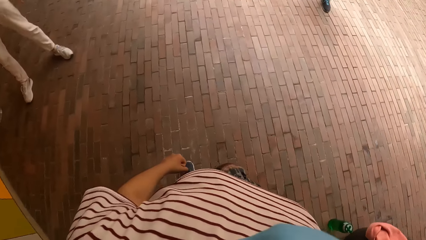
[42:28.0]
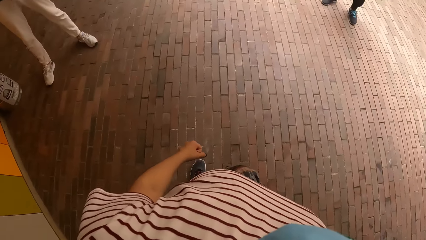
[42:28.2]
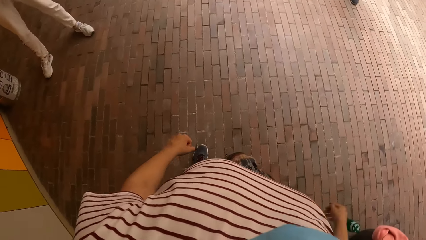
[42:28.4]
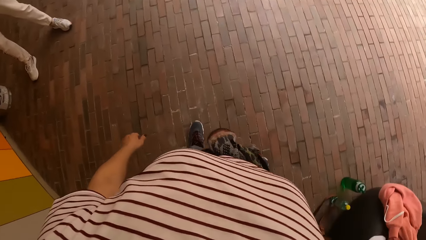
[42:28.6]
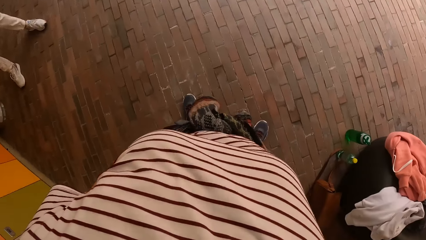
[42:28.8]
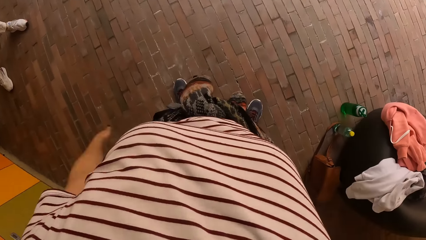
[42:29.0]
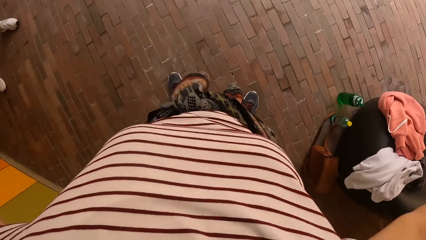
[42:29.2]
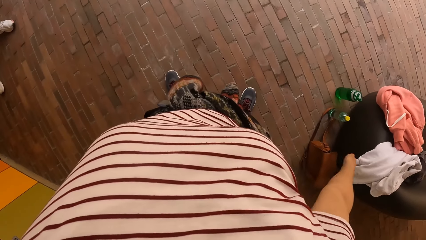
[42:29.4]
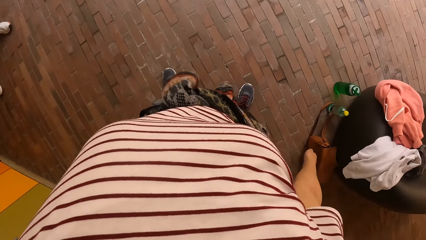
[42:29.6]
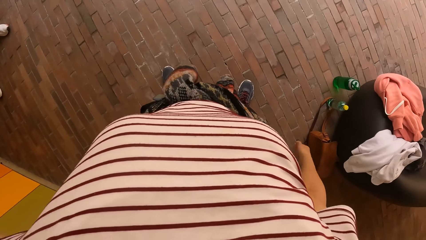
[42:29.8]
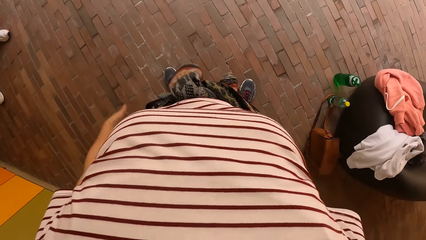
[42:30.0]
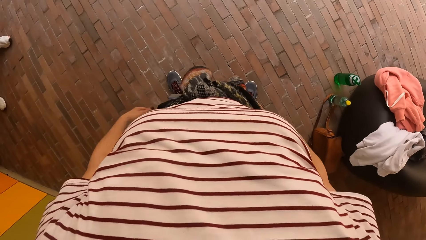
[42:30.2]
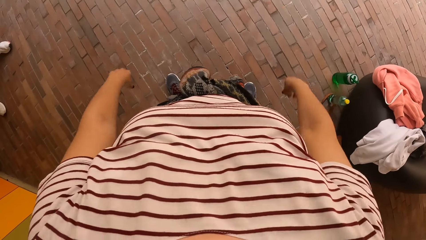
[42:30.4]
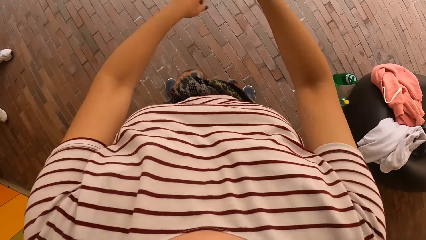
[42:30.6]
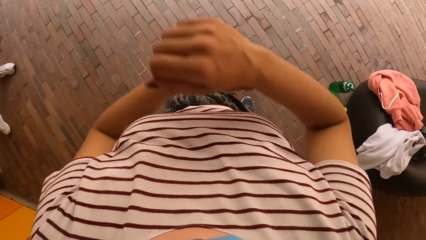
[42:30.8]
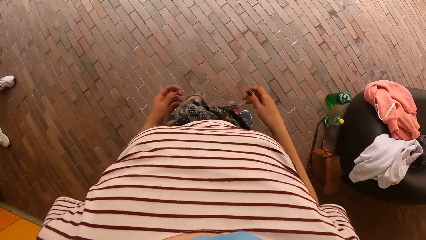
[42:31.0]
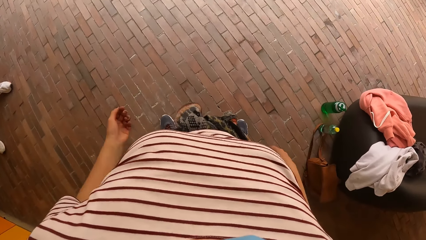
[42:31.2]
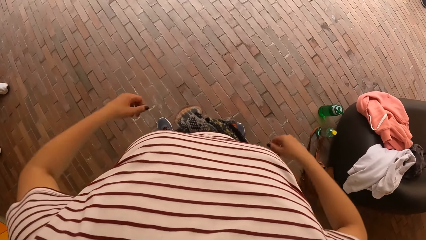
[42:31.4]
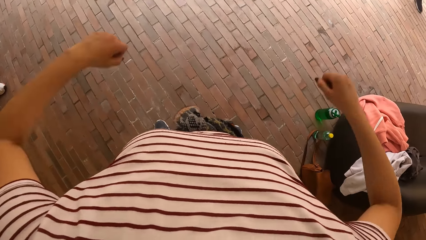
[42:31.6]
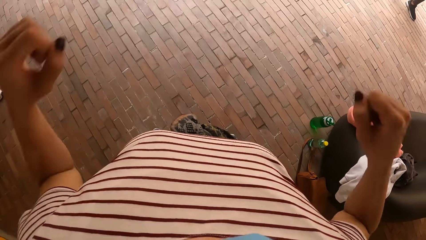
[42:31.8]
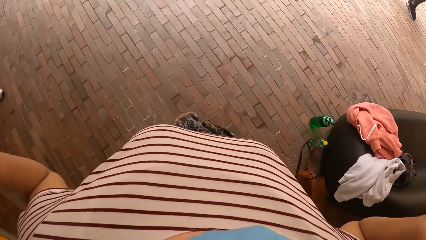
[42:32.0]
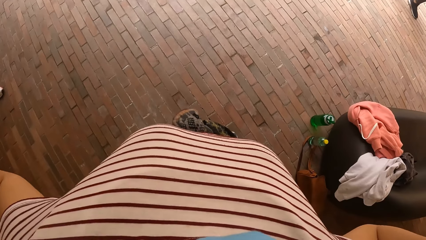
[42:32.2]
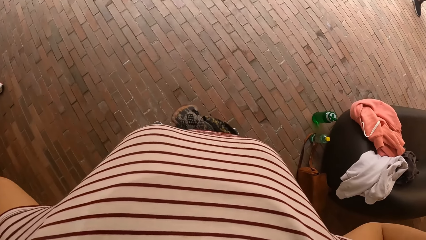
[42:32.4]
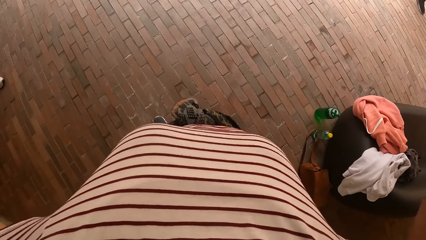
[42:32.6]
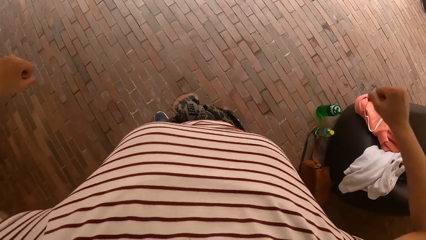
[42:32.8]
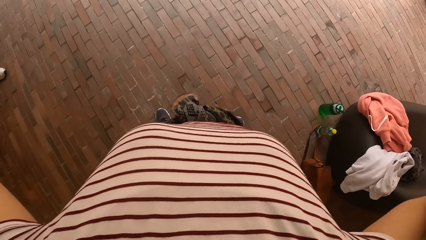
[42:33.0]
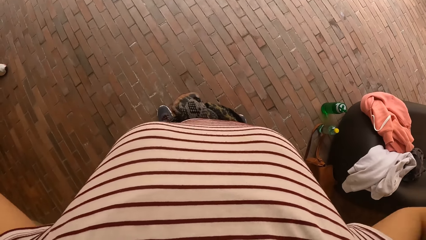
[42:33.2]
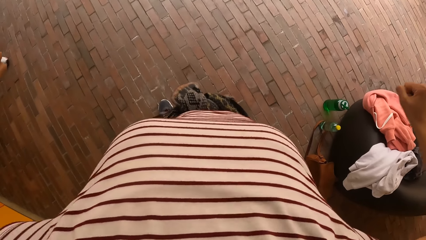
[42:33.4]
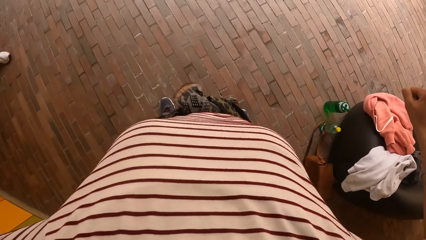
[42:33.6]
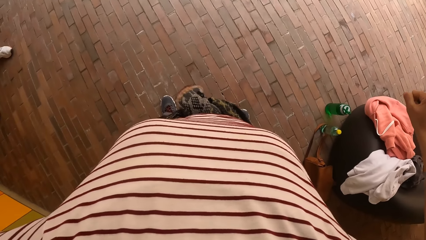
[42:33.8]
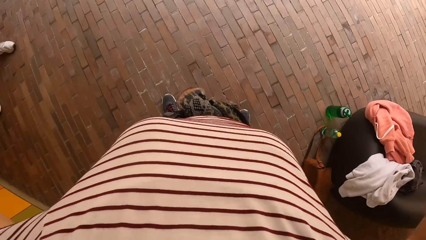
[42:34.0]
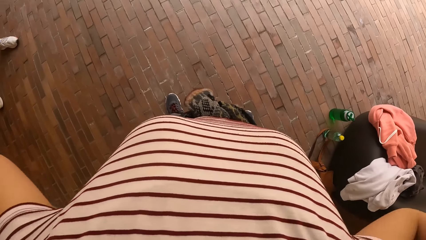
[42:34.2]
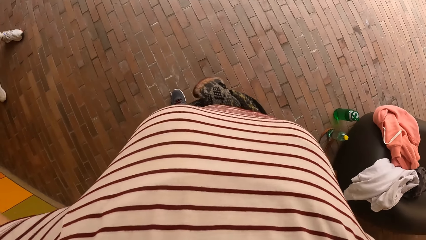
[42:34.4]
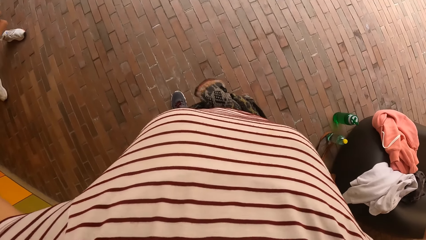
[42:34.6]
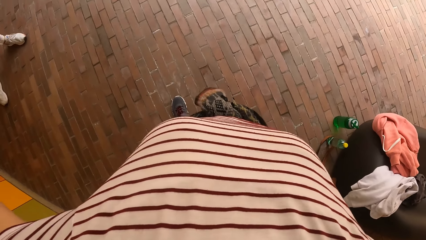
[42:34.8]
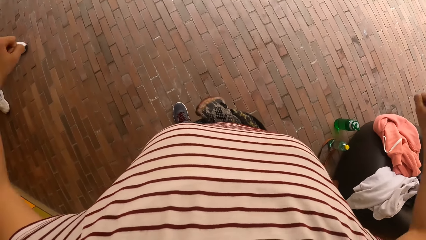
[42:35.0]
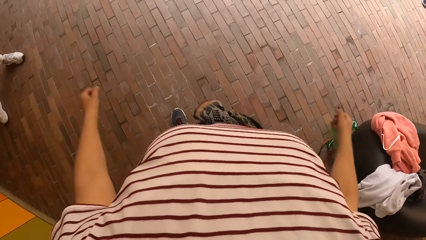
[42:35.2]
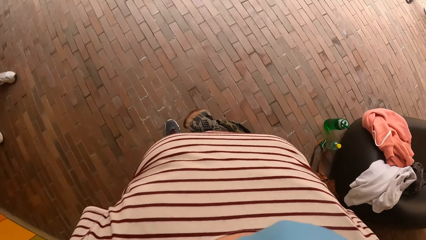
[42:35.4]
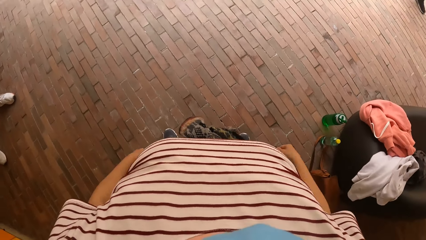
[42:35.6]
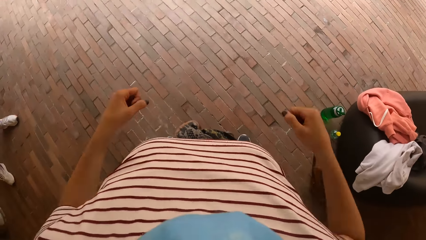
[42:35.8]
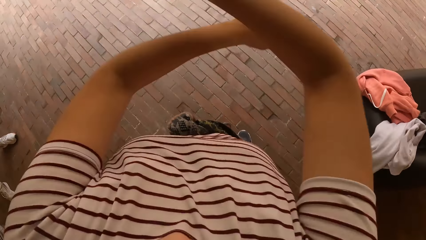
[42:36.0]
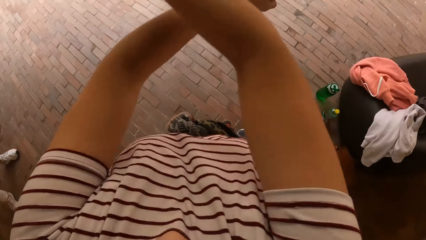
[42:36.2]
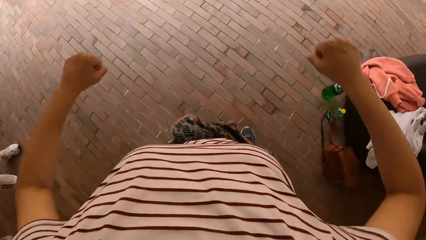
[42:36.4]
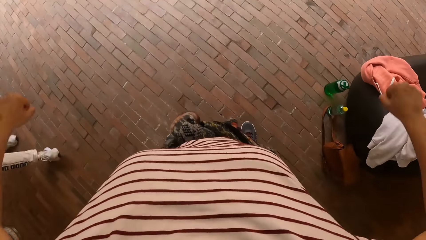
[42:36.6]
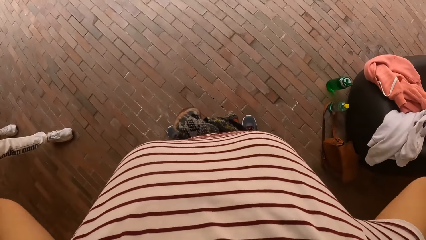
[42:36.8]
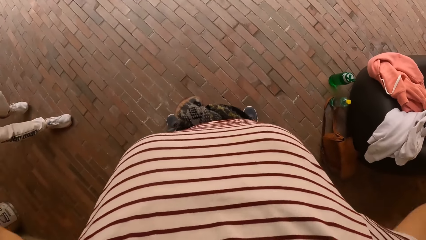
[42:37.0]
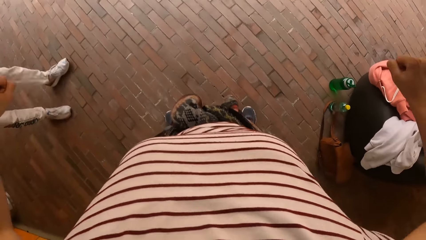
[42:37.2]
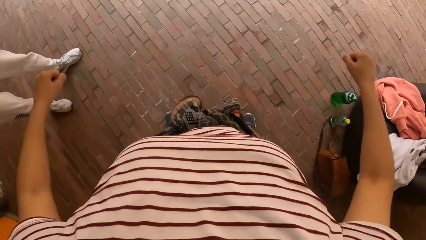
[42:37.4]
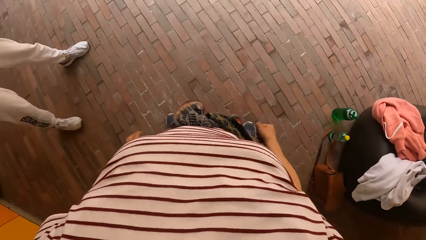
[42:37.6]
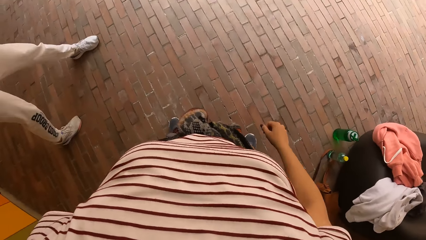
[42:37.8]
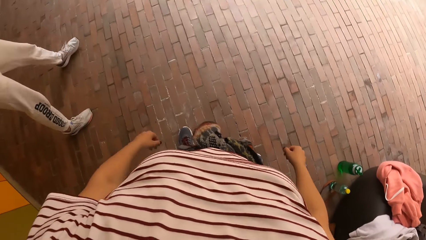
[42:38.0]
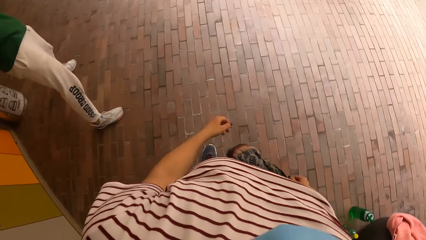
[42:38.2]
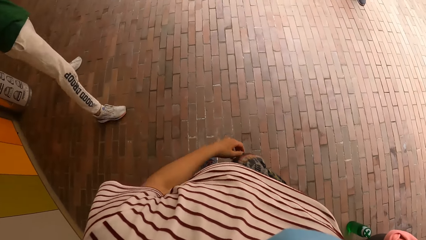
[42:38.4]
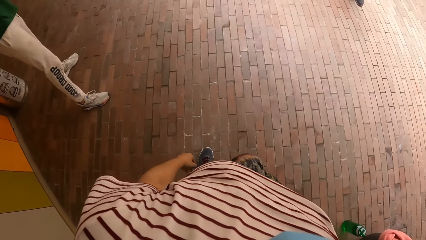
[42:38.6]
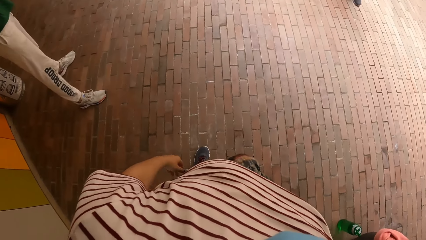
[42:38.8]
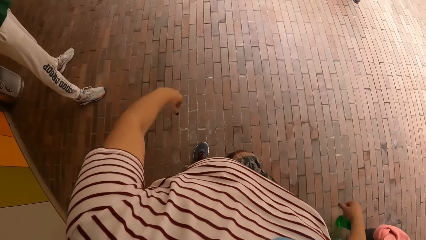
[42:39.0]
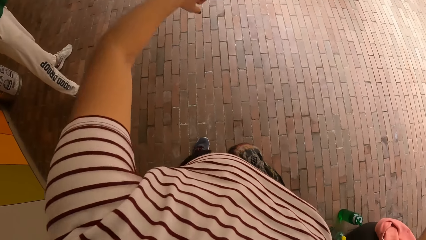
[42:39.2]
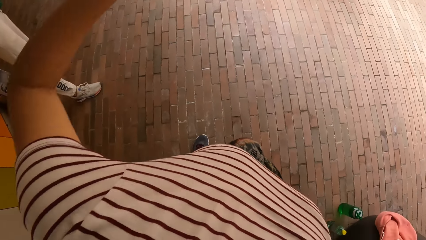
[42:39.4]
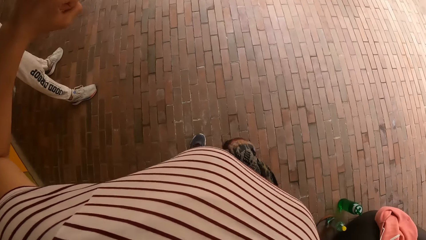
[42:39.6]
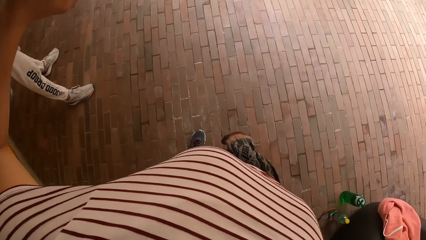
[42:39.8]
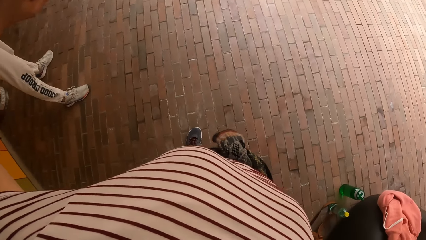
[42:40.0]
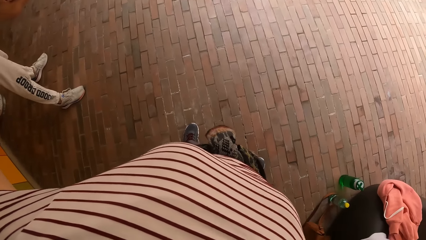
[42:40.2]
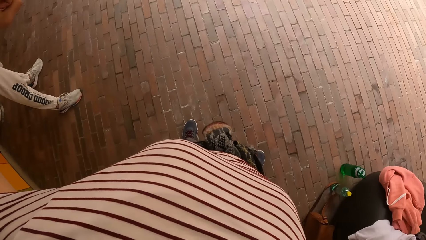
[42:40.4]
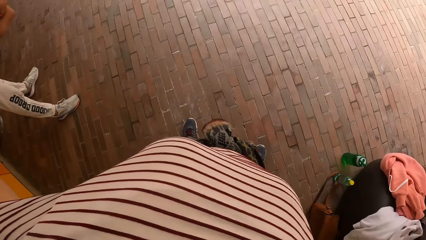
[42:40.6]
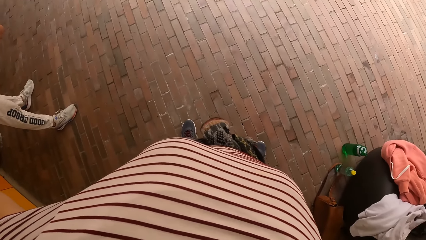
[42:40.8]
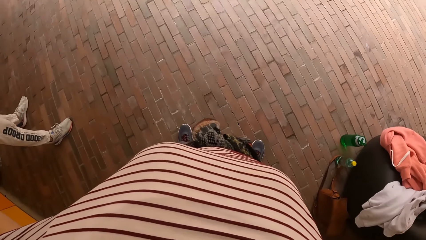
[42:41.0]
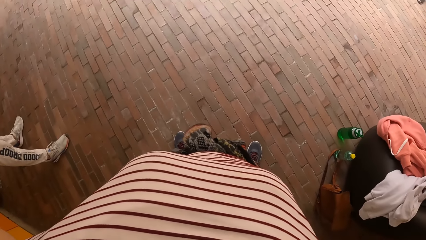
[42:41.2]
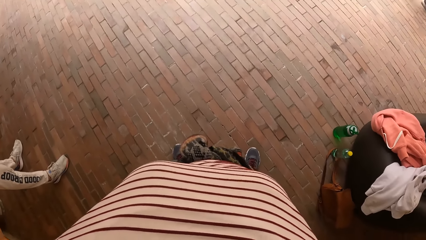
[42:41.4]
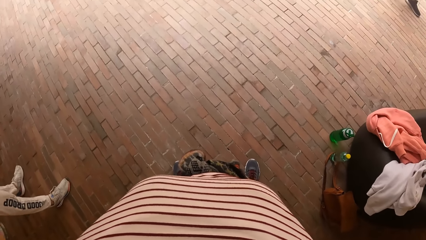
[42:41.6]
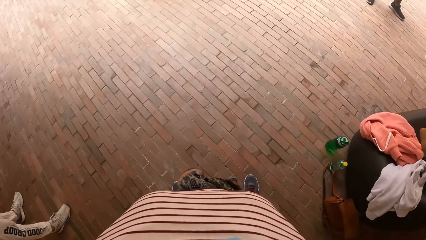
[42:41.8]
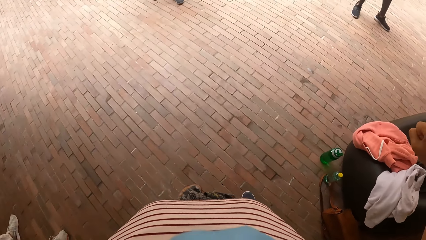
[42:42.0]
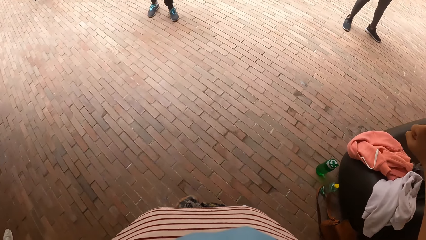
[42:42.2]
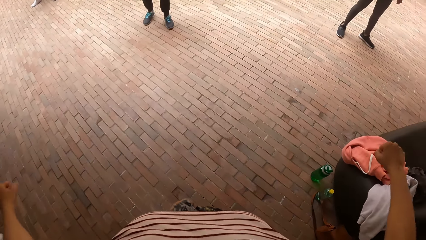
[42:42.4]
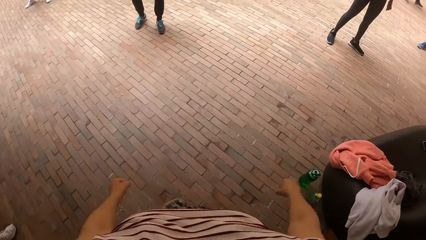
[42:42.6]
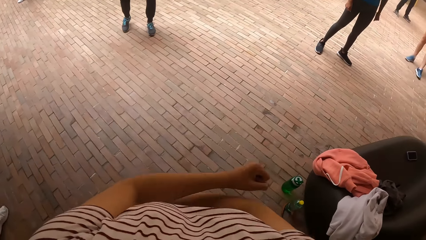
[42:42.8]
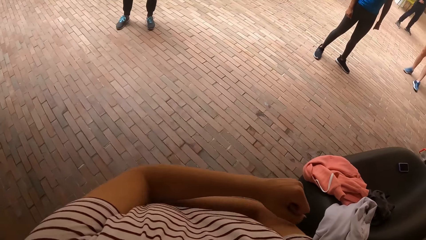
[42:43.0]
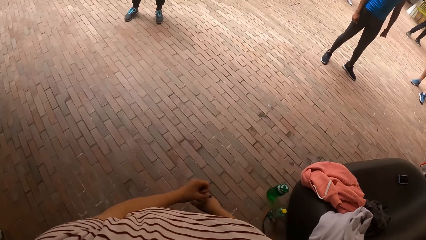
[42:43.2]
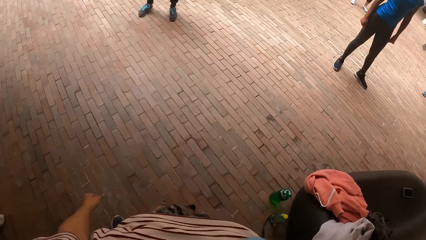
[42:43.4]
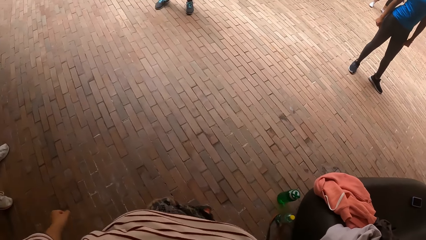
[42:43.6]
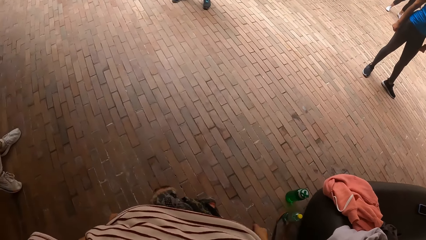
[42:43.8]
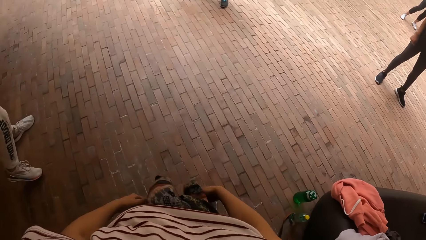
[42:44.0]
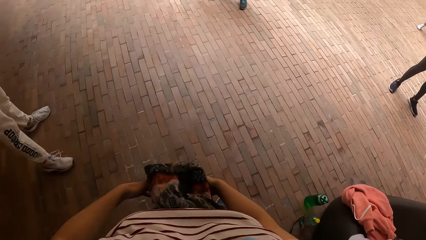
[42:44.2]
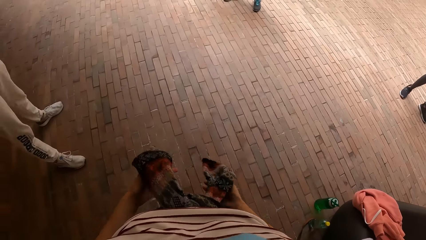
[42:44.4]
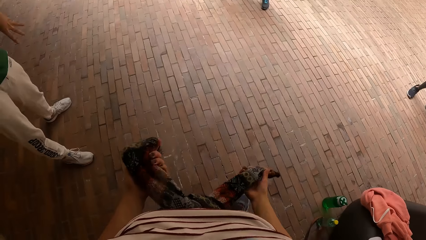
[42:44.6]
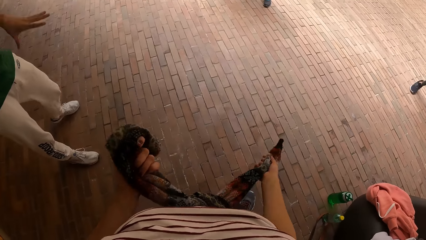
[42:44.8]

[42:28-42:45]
A person moves in the compound.
